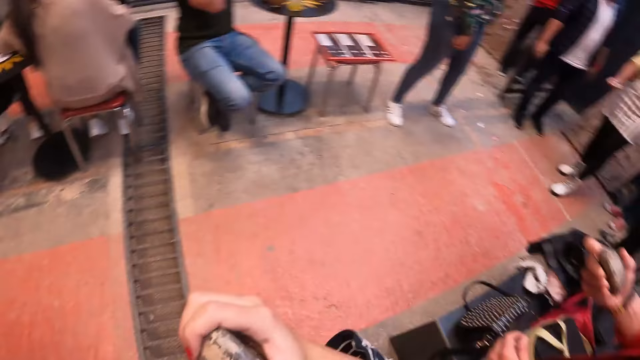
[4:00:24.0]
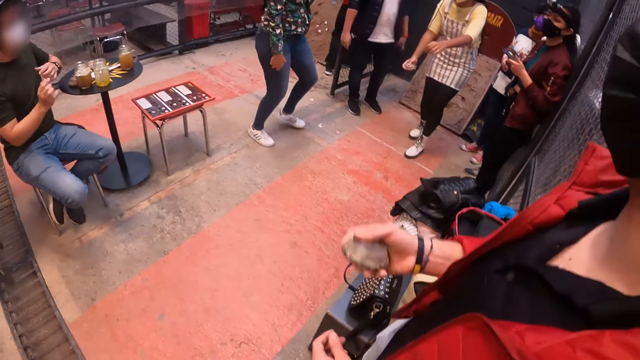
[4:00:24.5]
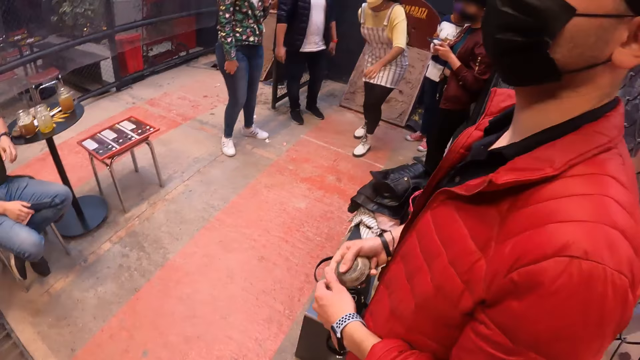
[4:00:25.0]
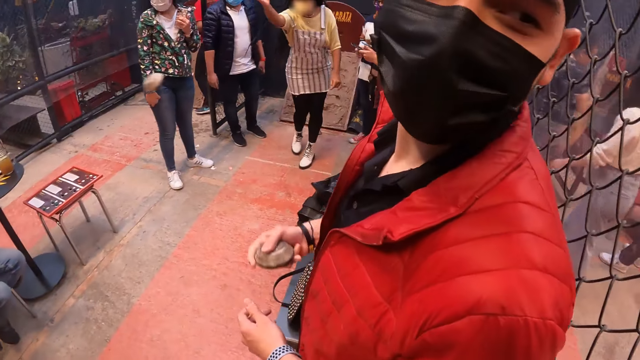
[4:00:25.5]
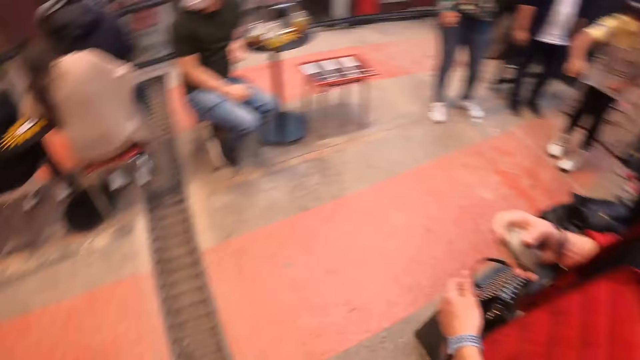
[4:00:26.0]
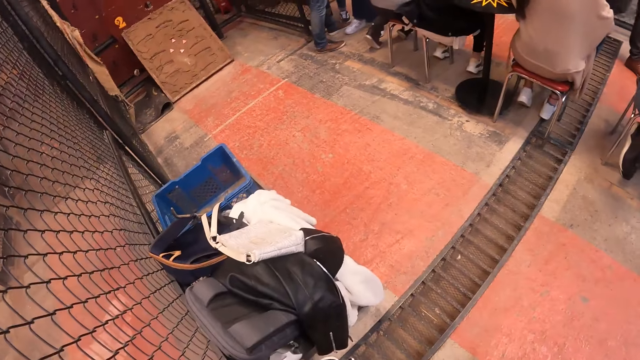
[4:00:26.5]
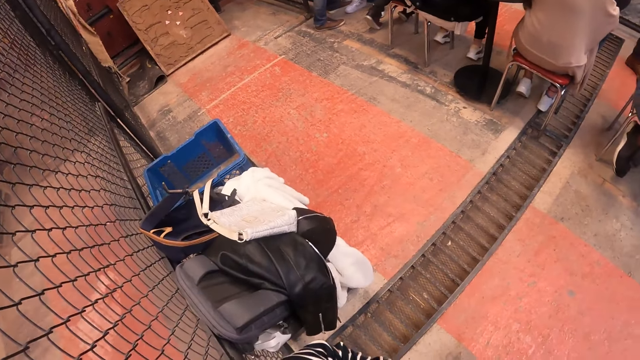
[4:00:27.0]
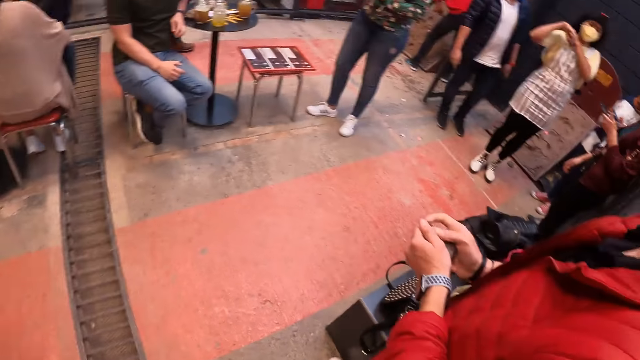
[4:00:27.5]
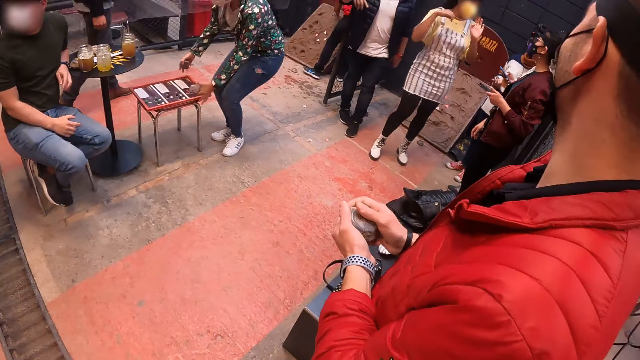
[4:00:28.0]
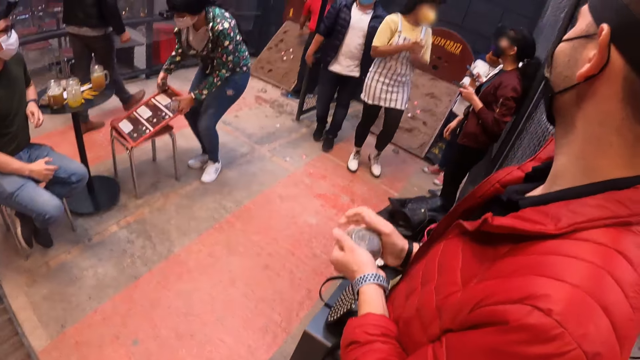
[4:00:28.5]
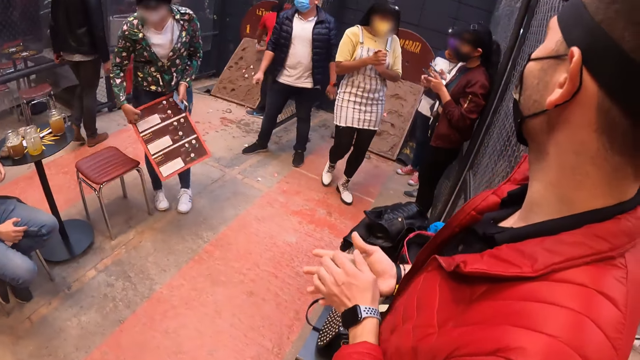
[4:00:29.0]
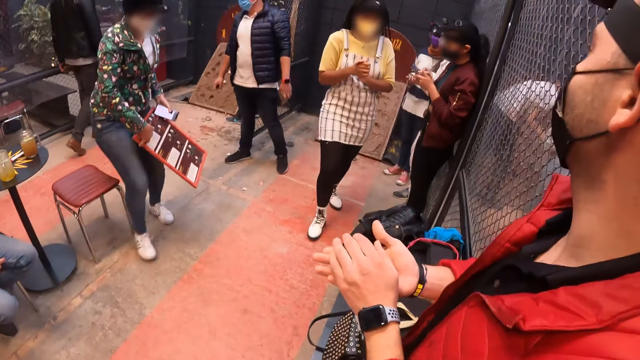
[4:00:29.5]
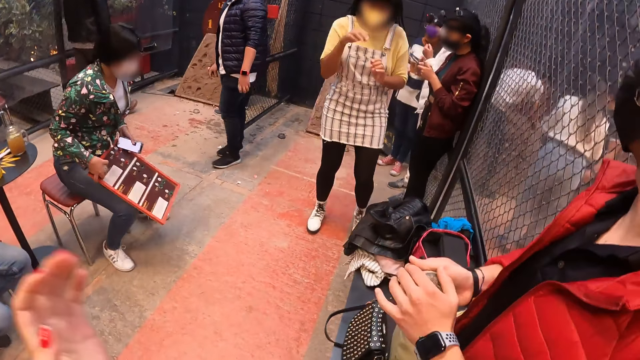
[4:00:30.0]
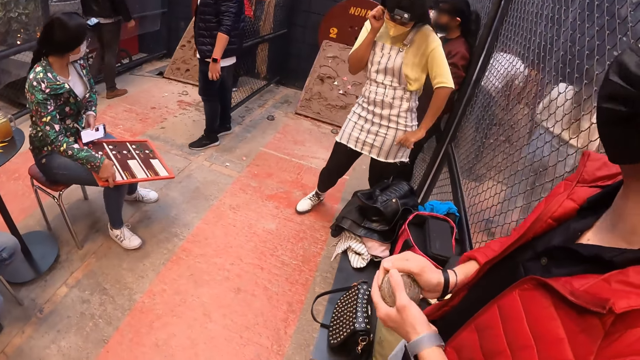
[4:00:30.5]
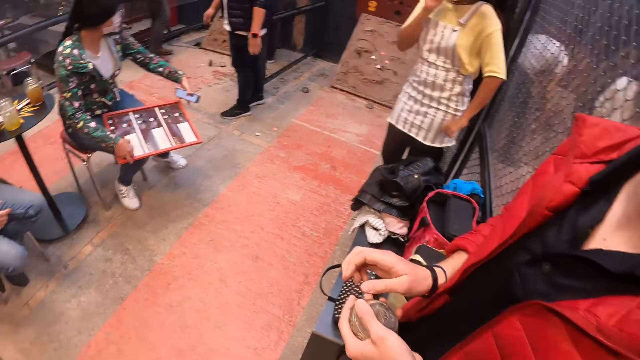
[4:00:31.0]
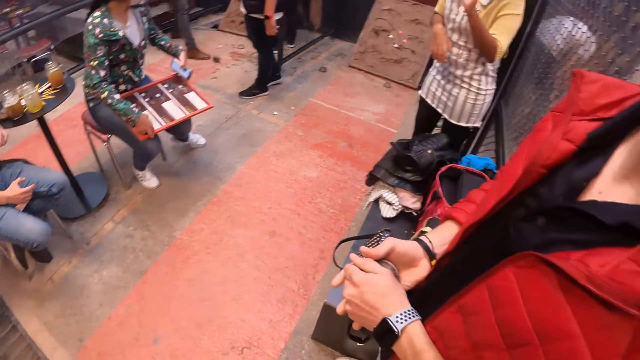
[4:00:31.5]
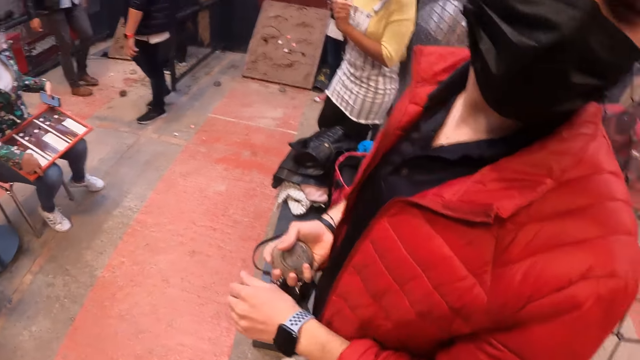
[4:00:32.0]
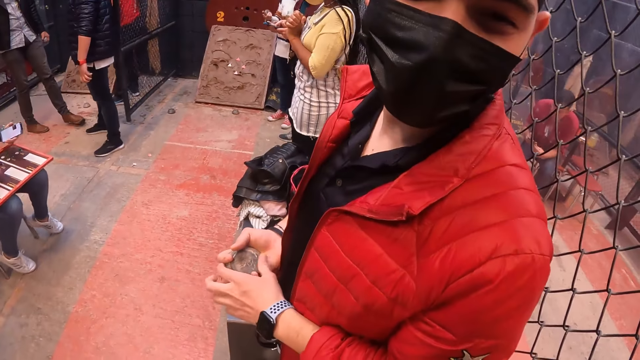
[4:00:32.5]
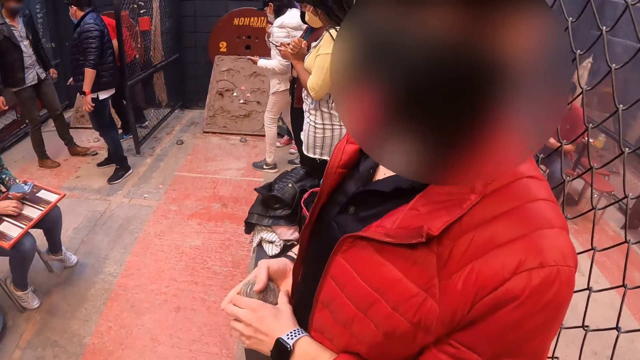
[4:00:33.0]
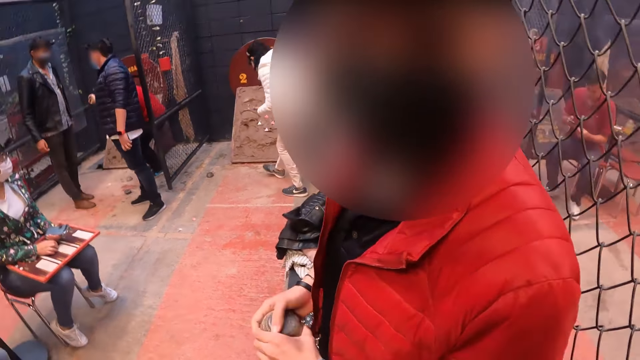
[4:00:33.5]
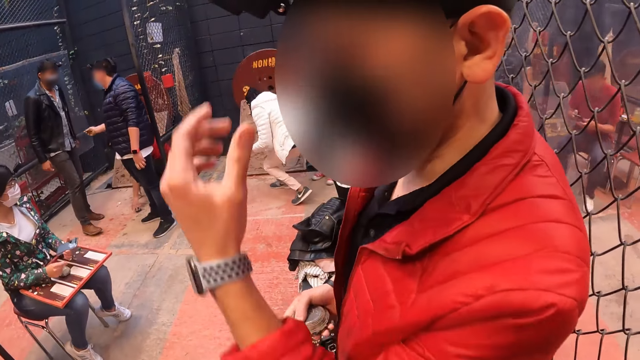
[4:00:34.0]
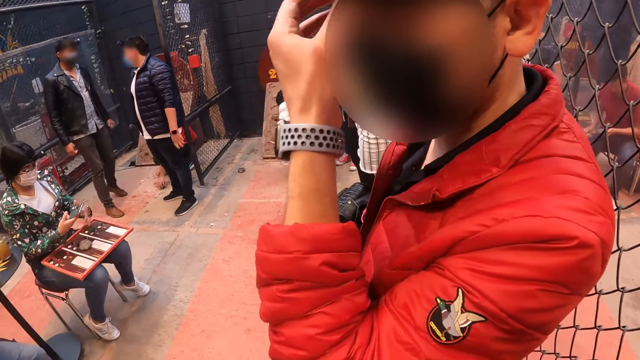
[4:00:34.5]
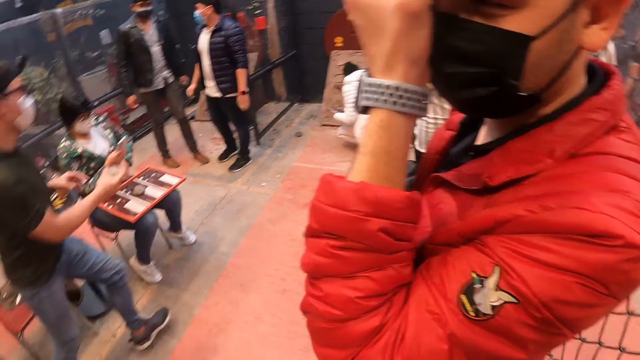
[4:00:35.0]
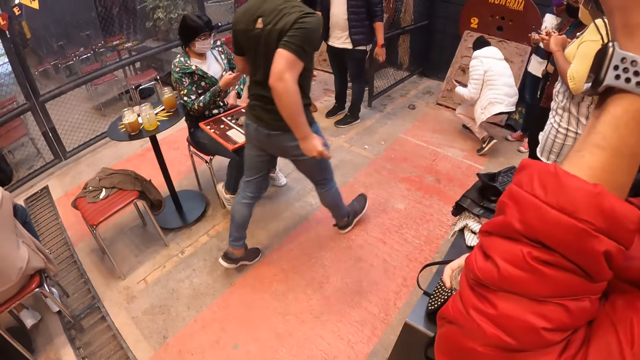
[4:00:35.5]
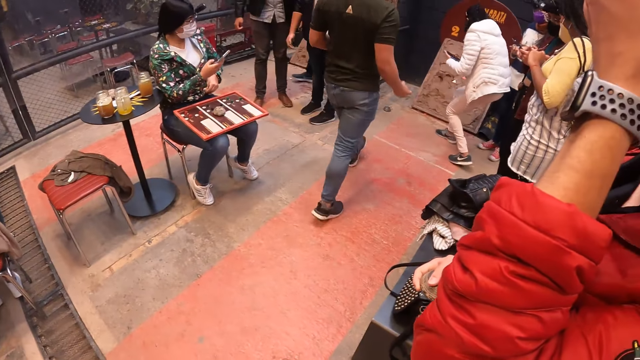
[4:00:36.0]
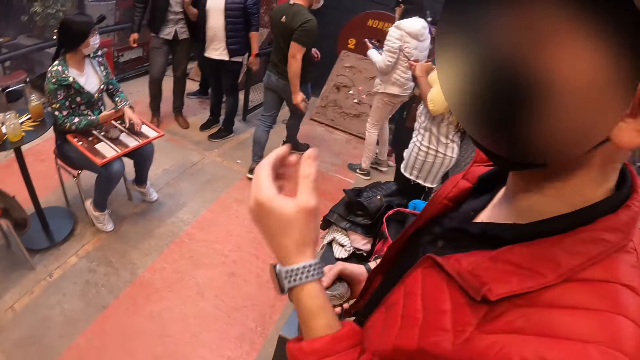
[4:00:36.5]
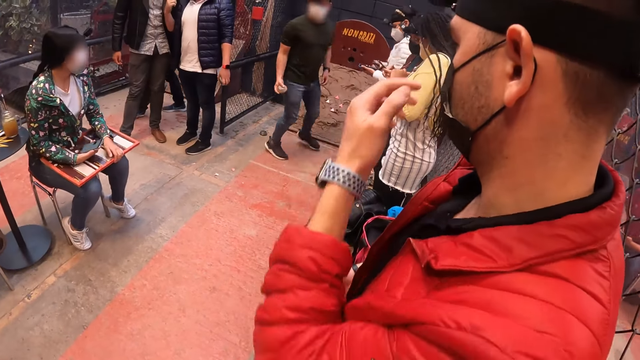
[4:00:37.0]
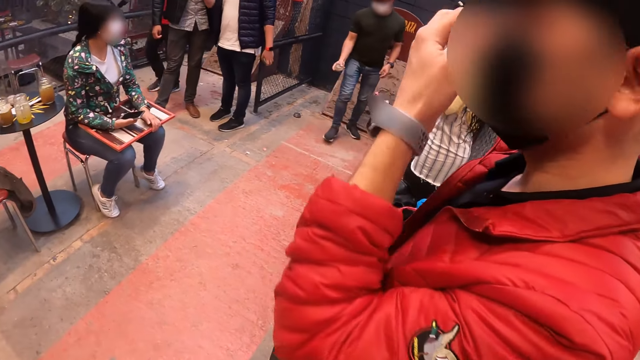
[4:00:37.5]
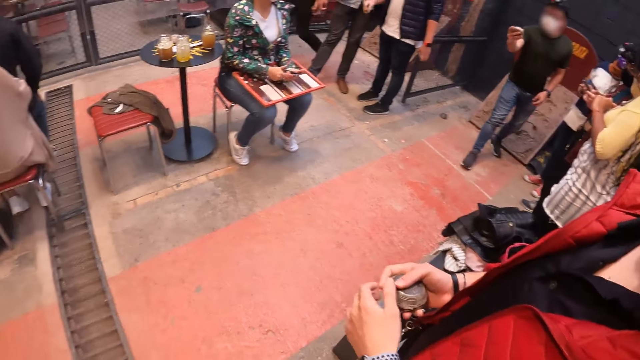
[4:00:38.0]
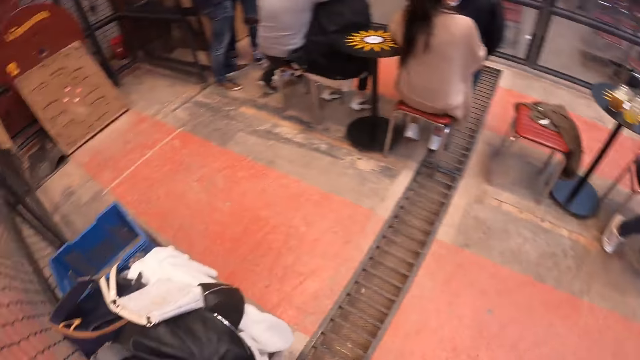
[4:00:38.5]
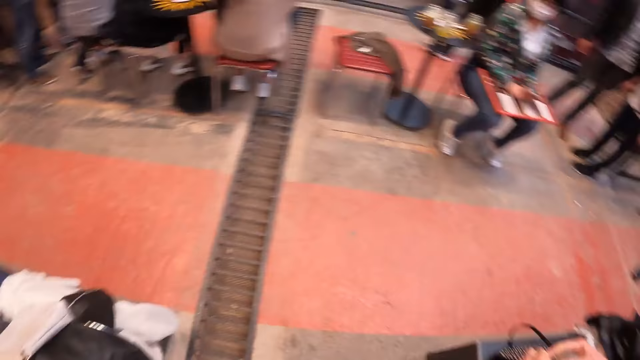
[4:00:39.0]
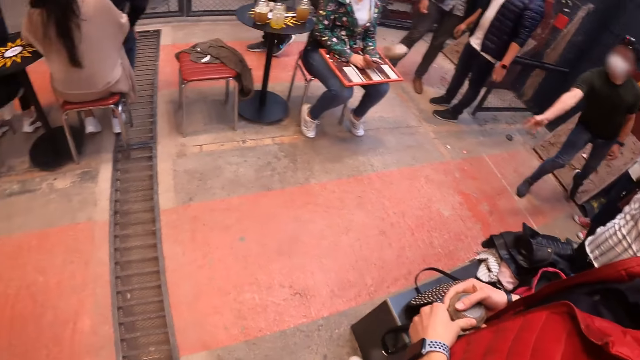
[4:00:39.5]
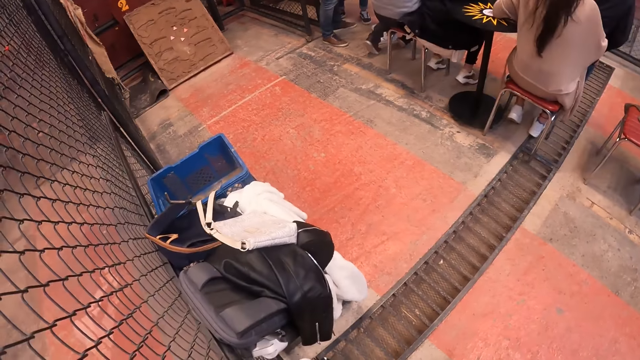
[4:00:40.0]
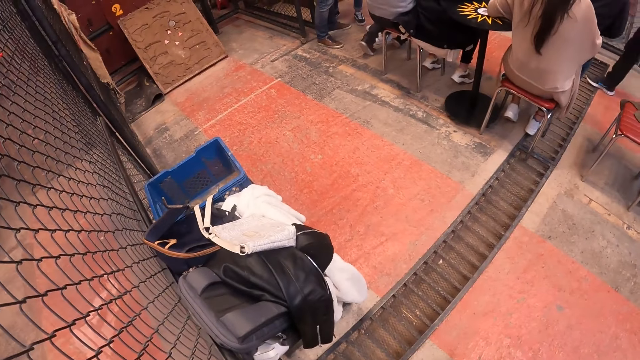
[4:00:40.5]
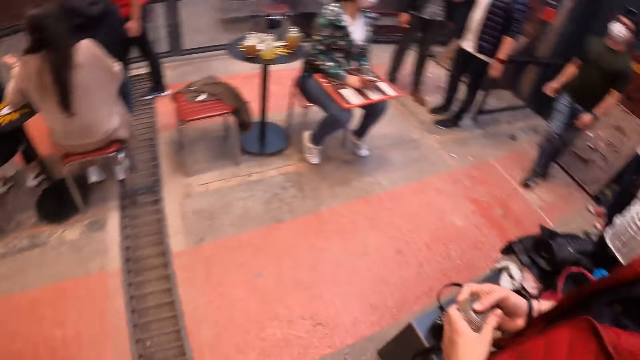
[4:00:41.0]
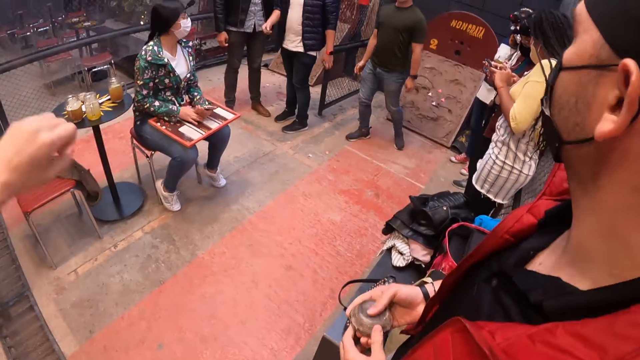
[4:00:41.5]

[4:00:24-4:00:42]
The camera wearer looks around. A man holds the metal. A woman tosses the metal puck in her right hand to the wall. The camera wearer looks around. The man rubs his metal puck between both hands. Another woman picks a scoreboard from a stool with both hands and sits on the stool. The first woman touches her face with her right hand. A lady walks around. The camera wearer talks with the man. The man touches his head with his left hand and touches the face. The camera wearer looks around. The man touches the face. The camera wearer looks around. Another man tosses his metal puck in his right hand on a wooden board.
